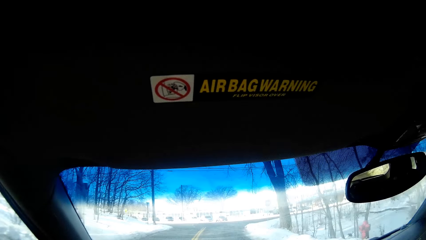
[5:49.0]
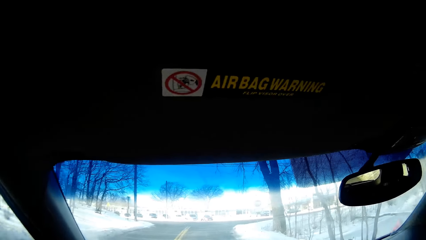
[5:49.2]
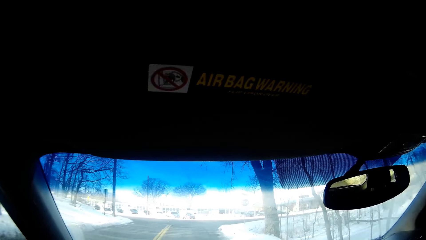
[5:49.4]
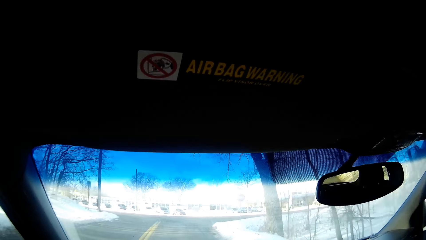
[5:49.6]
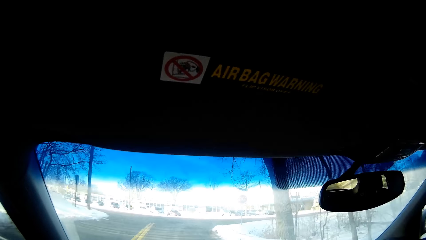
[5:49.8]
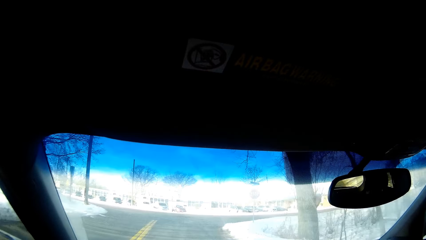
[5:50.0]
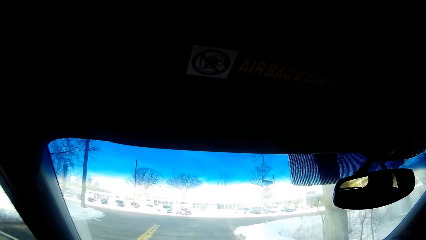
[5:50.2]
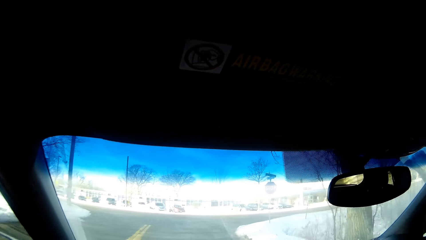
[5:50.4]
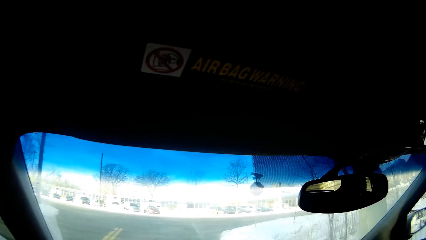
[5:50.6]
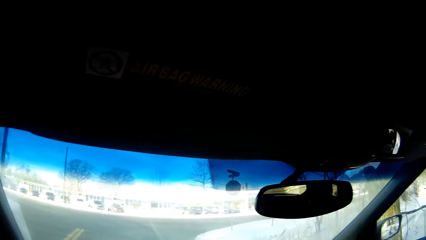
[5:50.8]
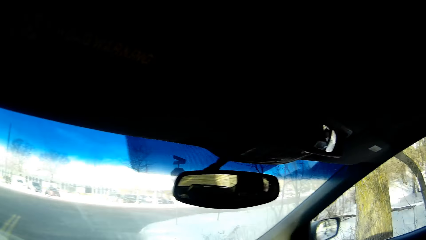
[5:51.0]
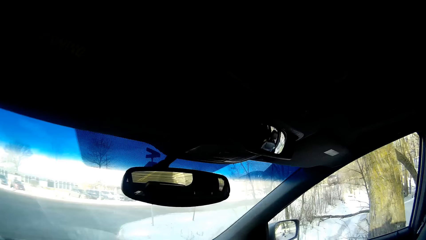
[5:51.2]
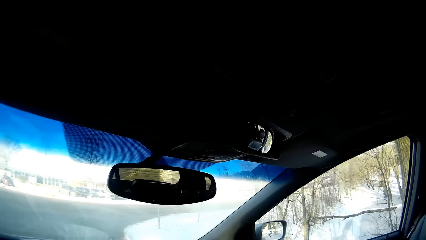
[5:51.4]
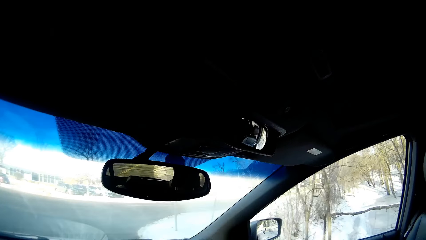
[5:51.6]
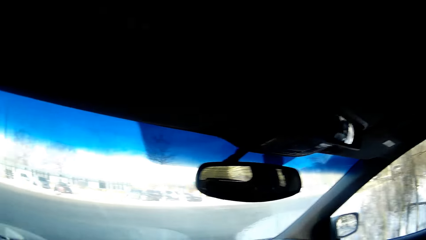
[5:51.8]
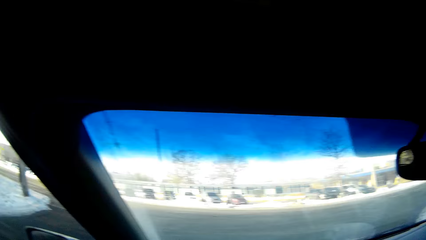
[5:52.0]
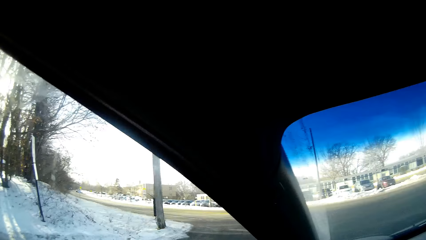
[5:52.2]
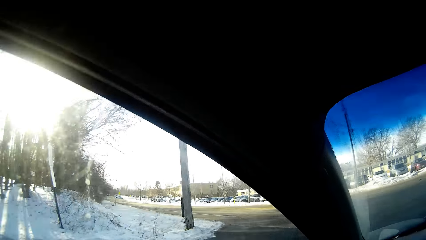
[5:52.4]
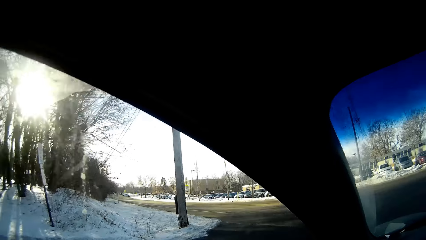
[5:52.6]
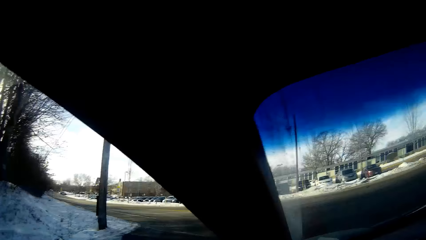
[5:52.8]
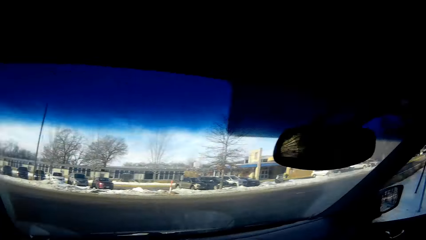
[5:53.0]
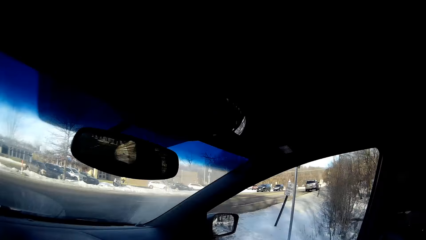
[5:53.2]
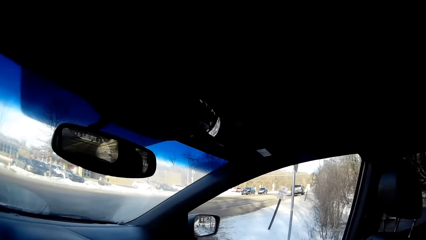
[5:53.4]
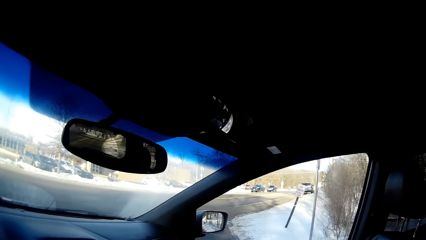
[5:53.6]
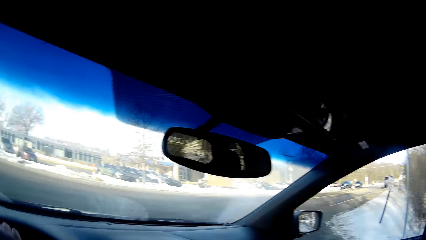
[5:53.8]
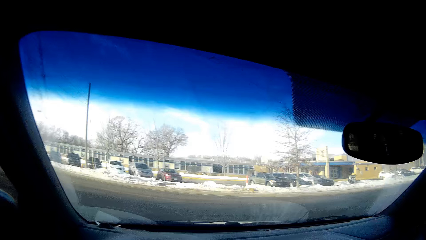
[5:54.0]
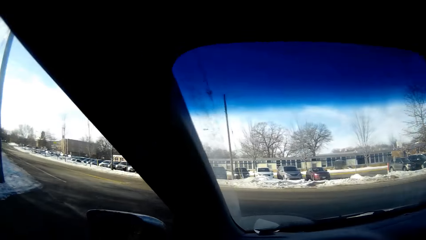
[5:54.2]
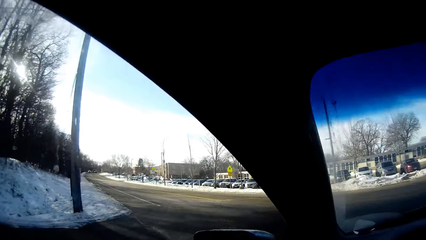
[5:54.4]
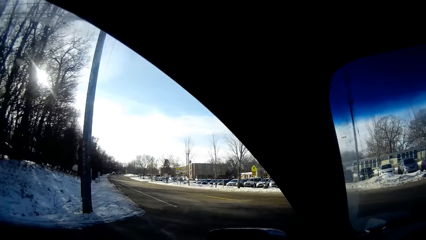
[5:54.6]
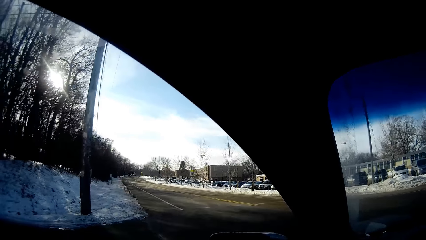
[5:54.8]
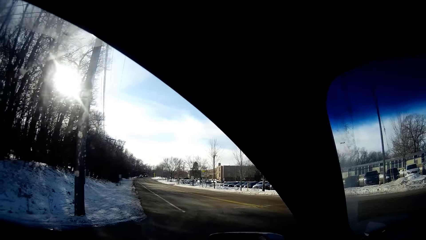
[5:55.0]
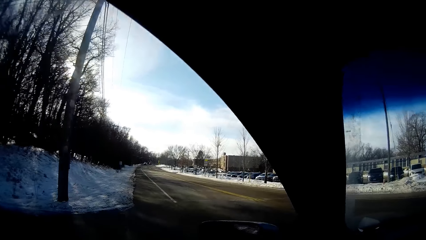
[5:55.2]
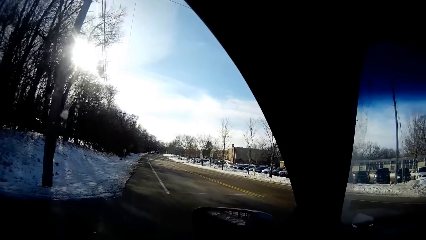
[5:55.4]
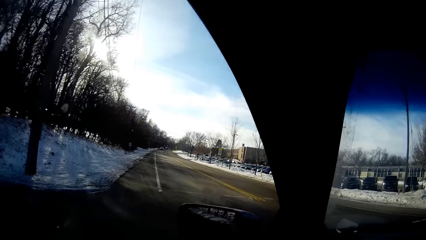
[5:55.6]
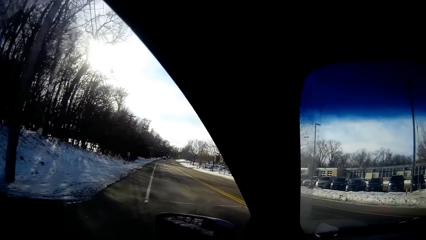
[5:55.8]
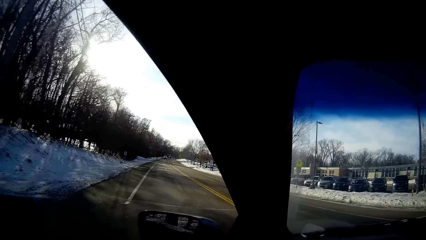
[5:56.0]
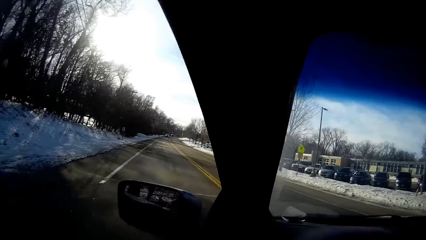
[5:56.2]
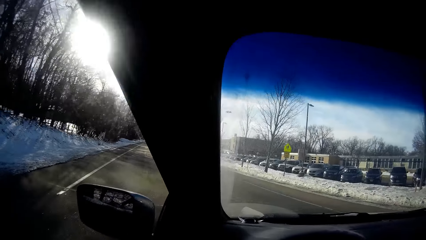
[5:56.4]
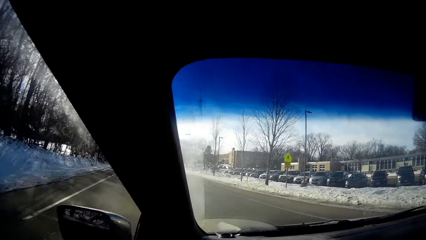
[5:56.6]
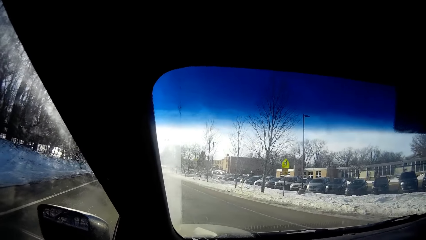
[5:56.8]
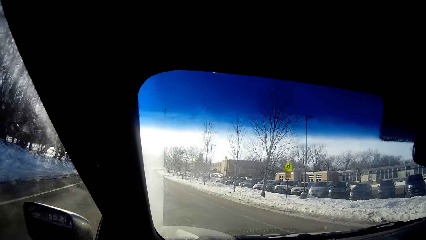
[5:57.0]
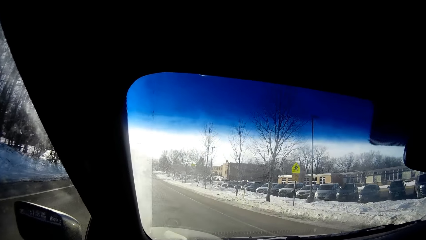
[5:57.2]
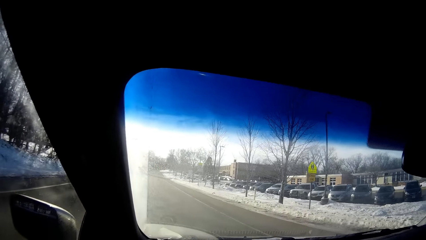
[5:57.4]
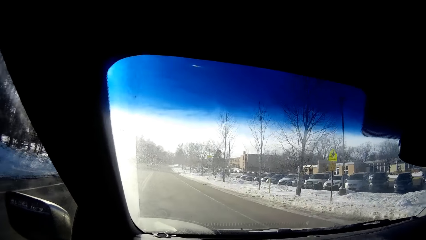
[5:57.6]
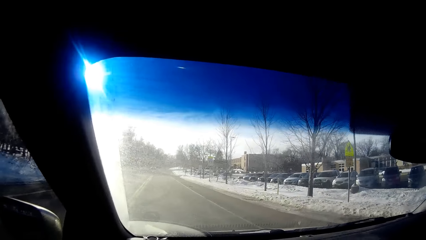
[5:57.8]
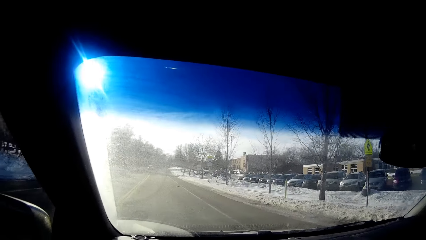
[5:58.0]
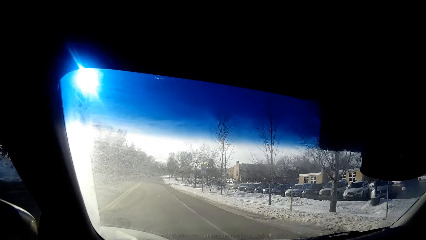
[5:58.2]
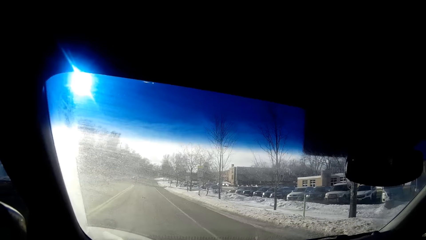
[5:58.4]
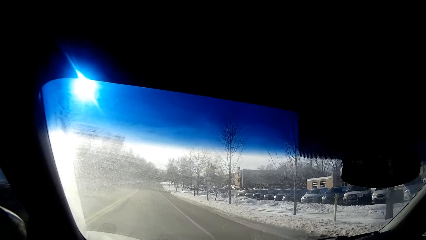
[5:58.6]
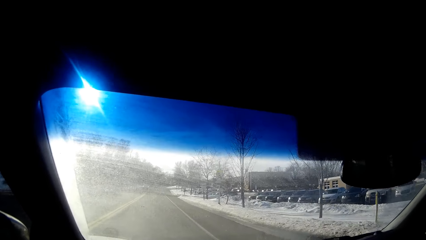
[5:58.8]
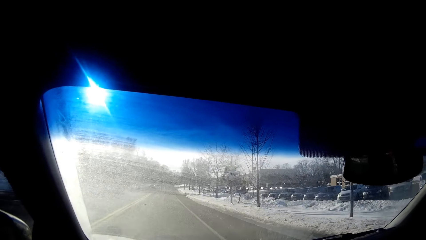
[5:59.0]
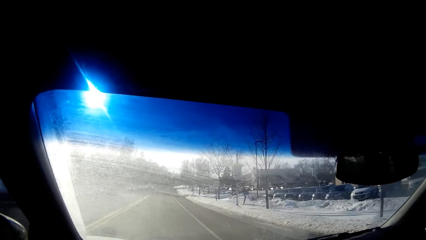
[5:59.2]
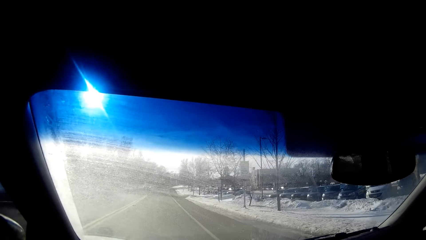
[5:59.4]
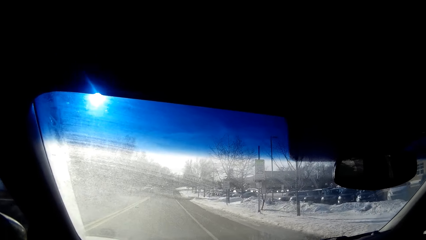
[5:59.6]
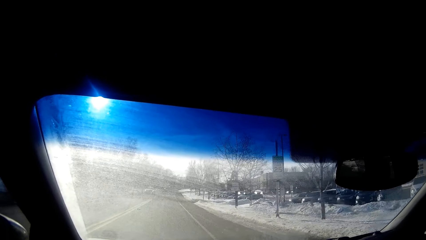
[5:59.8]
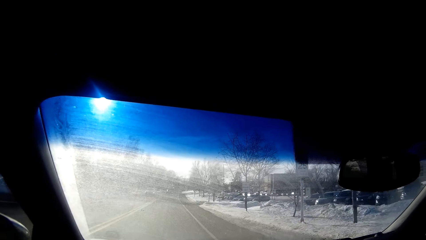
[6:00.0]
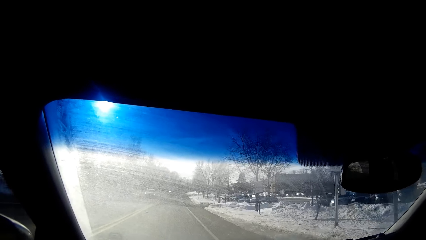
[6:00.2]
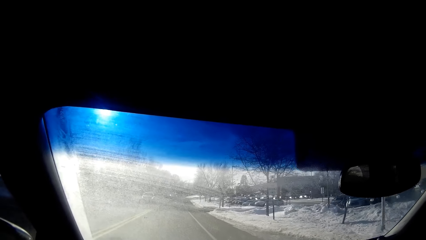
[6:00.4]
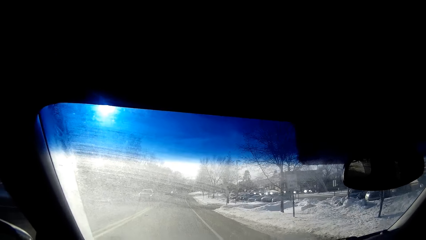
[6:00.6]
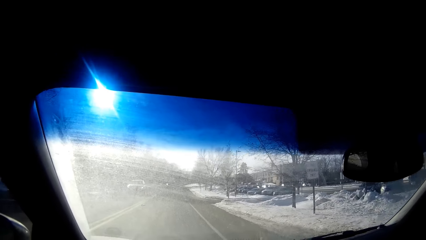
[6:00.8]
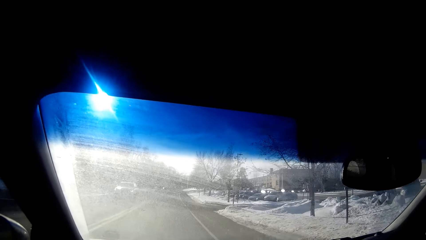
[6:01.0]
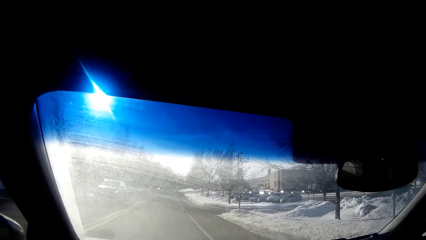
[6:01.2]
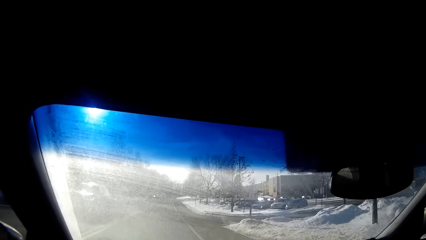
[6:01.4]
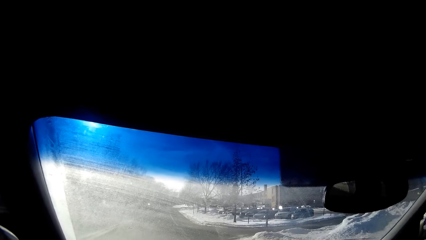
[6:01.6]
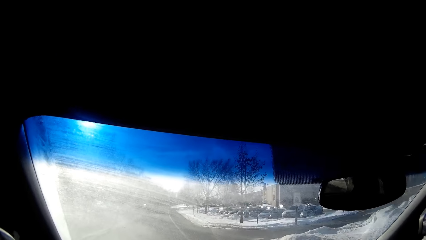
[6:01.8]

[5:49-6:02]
The camera wearer looks to the left and right side of the road. They turn on the road.

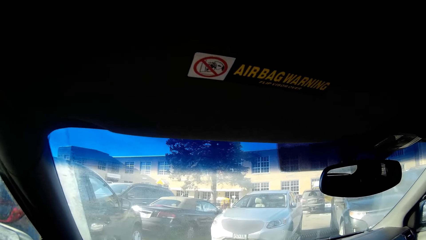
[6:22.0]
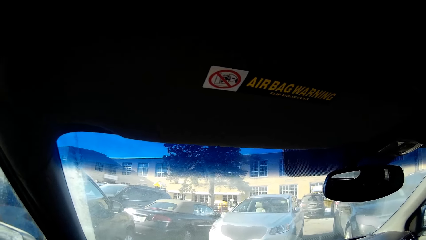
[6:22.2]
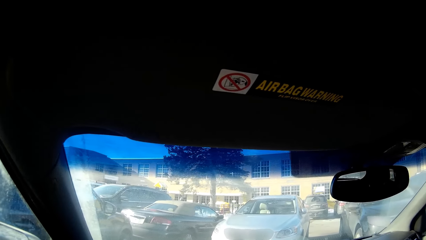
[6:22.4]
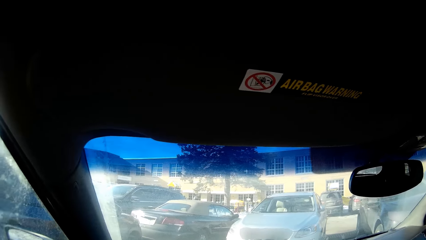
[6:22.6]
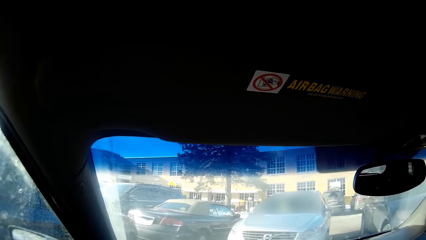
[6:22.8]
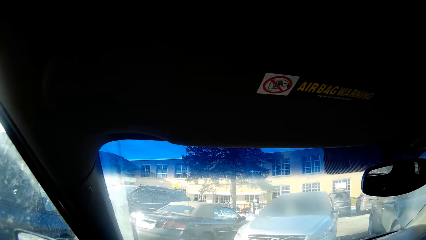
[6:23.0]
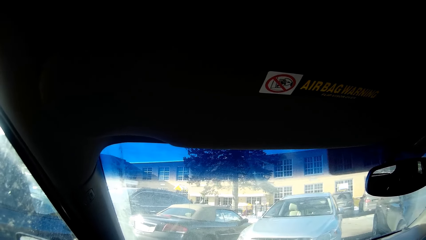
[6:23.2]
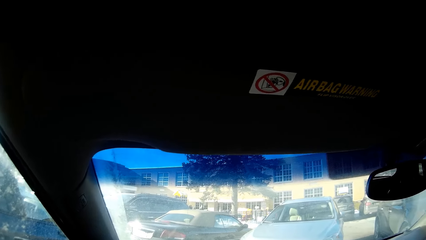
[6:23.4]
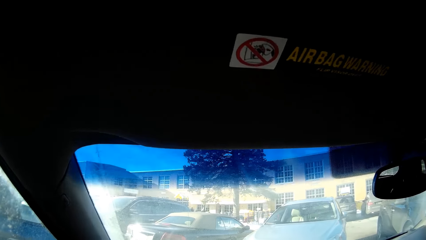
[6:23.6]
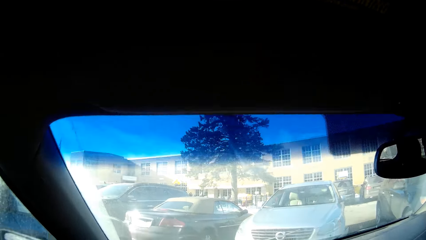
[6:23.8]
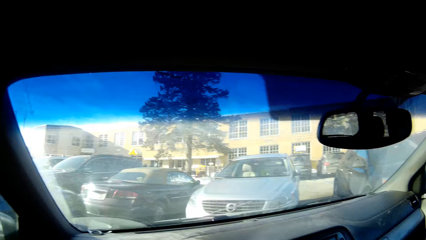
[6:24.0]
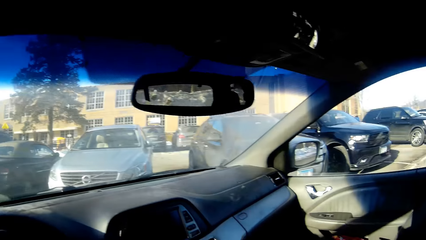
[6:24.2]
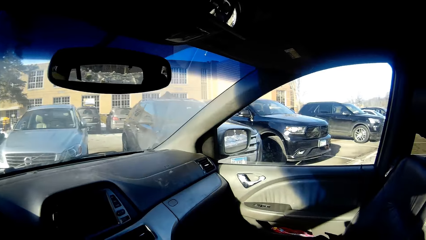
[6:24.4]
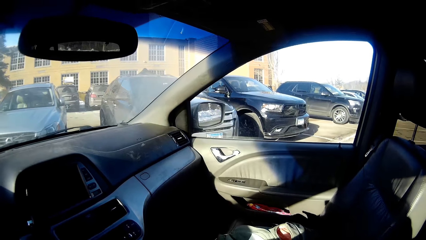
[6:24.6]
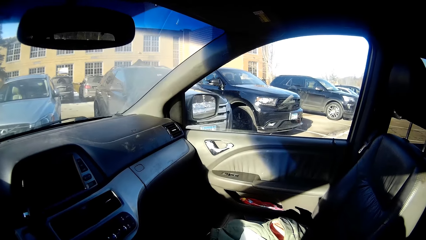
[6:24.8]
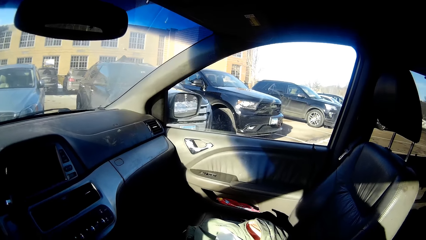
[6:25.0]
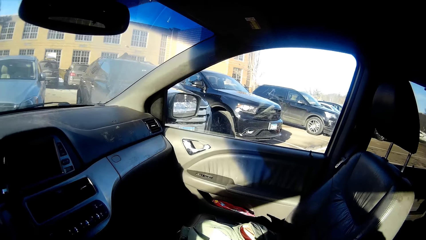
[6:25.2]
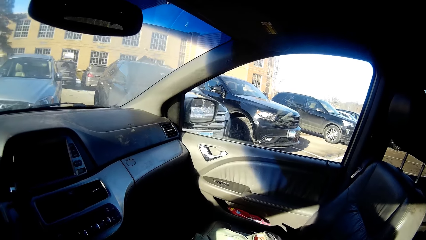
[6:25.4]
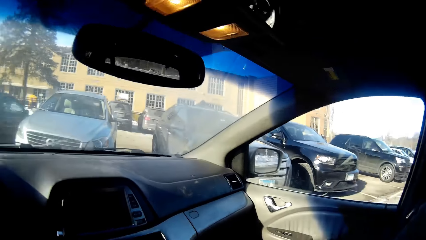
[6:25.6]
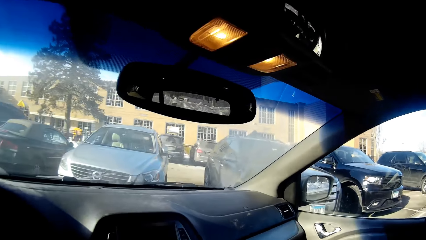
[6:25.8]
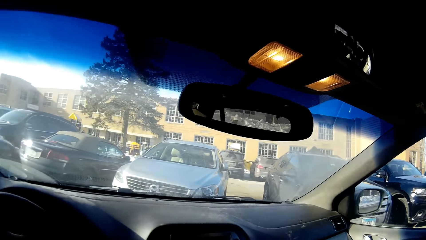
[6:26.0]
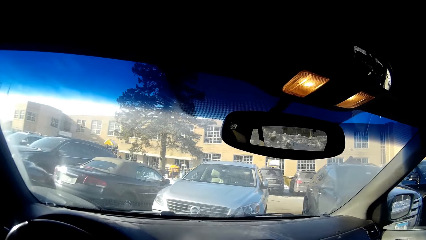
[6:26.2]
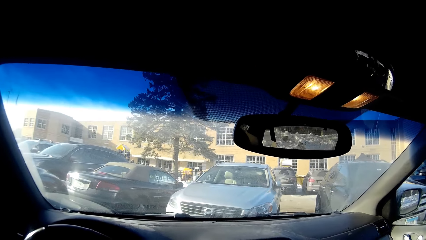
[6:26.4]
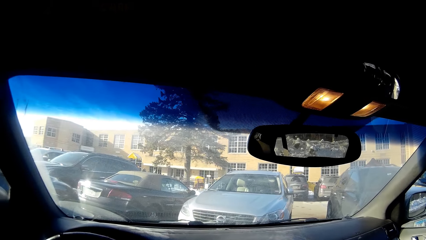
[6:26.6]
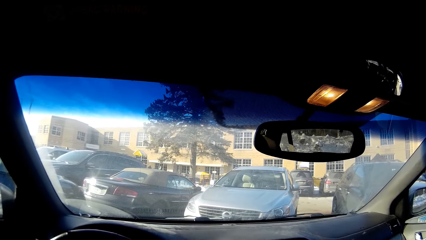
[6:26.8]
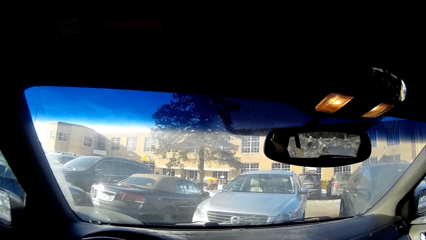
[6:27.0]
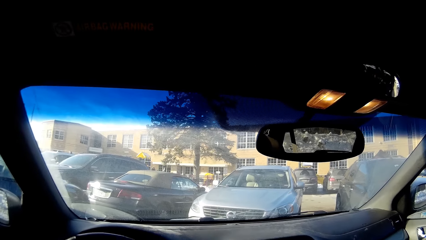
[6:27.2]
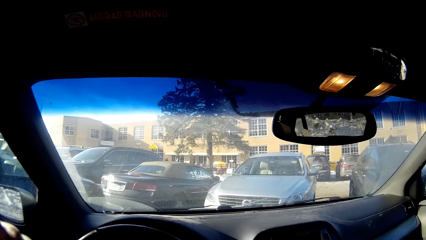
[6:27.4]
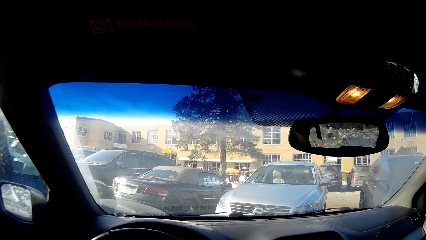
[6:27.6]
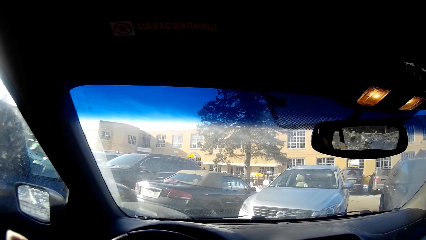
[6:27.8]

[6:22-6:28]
The camera wearer parks the car. They move the hand to the seat.
